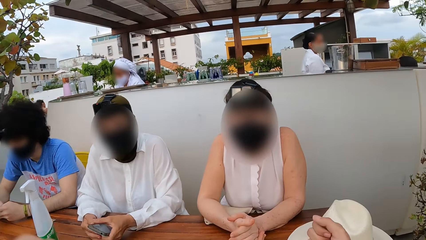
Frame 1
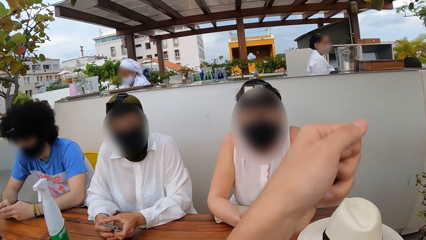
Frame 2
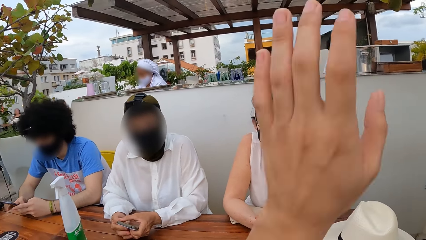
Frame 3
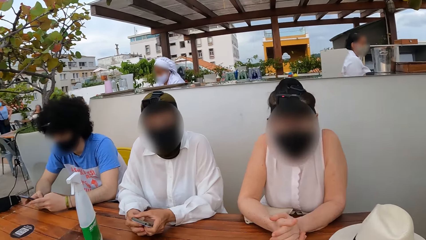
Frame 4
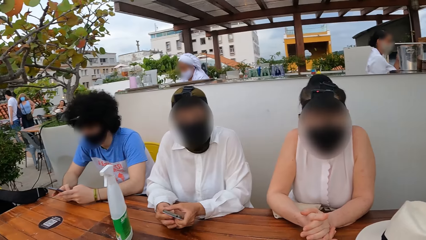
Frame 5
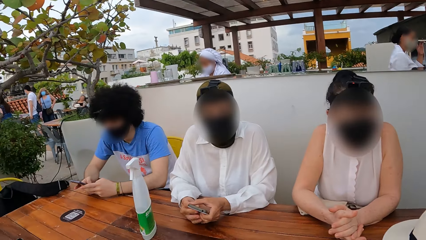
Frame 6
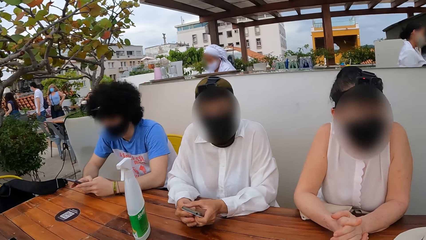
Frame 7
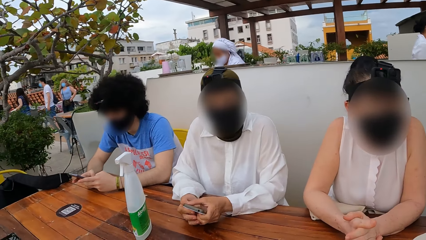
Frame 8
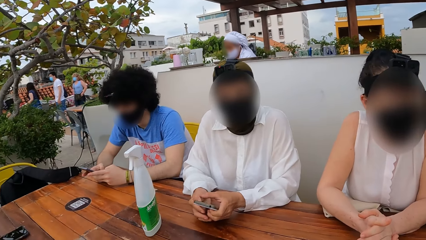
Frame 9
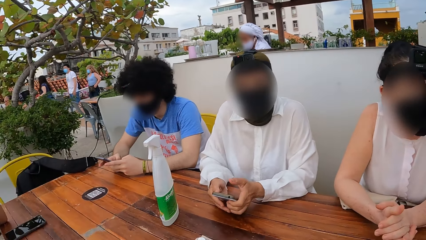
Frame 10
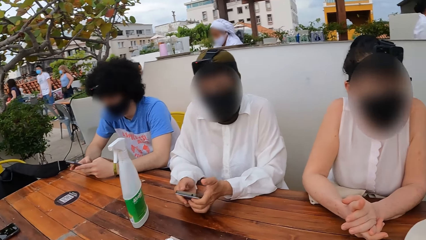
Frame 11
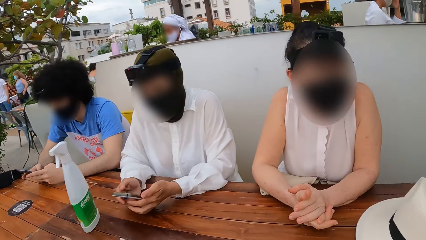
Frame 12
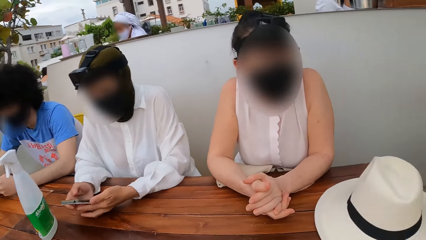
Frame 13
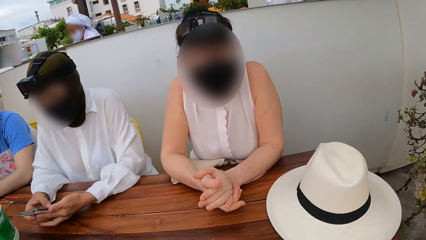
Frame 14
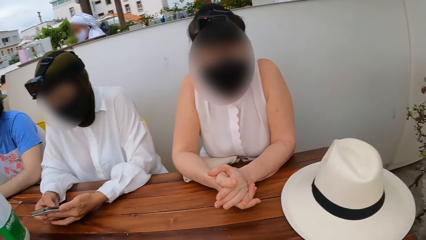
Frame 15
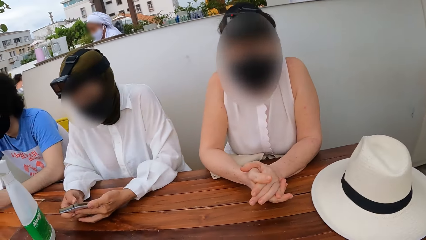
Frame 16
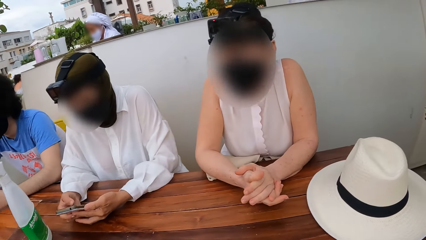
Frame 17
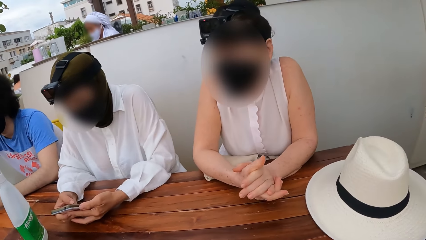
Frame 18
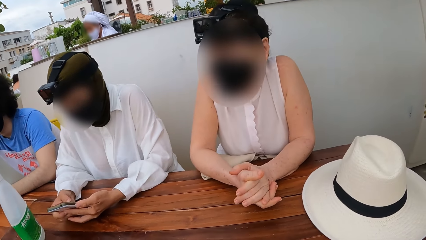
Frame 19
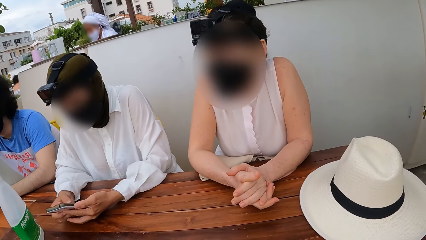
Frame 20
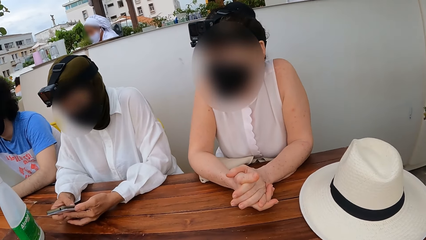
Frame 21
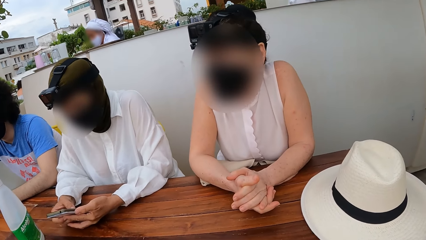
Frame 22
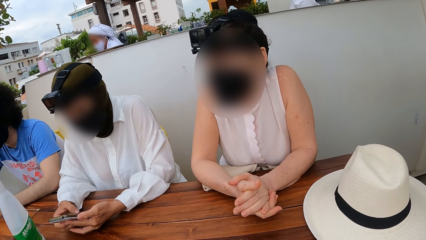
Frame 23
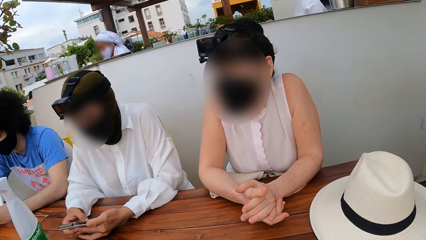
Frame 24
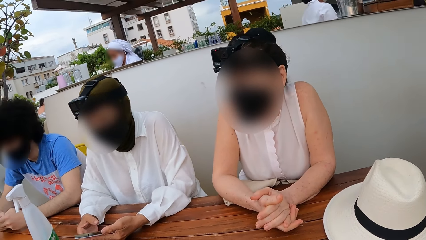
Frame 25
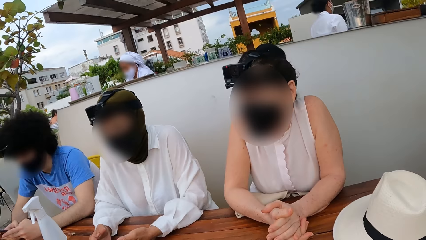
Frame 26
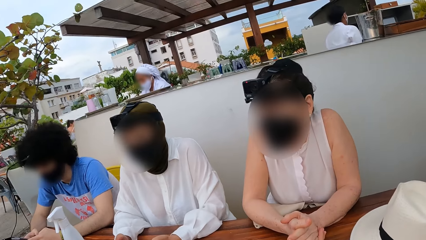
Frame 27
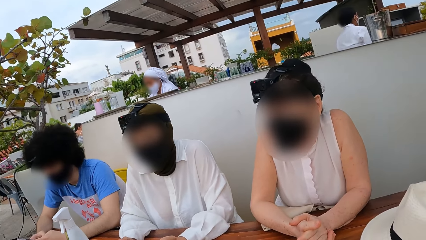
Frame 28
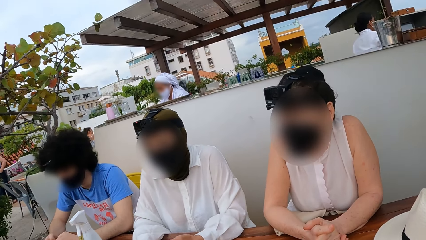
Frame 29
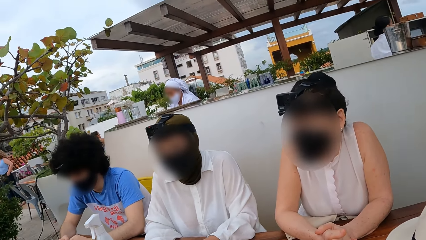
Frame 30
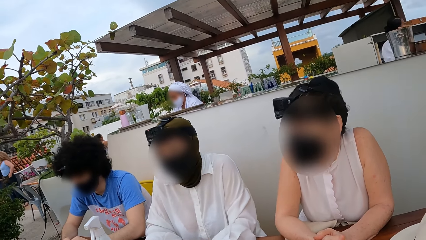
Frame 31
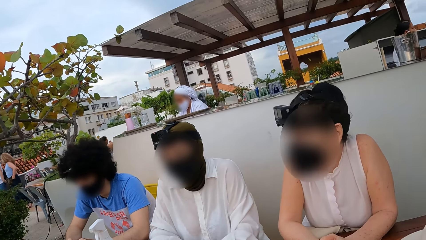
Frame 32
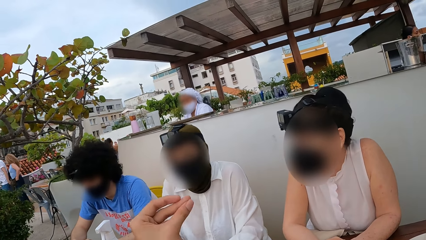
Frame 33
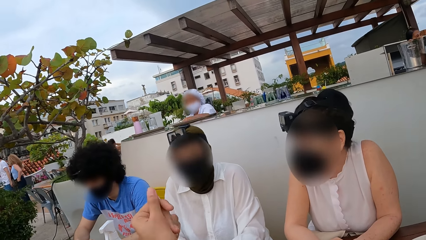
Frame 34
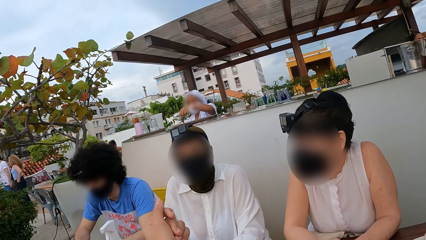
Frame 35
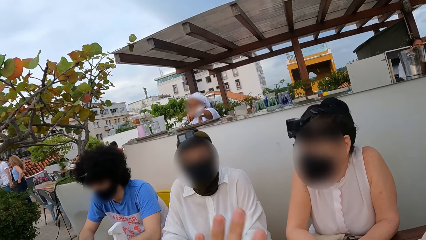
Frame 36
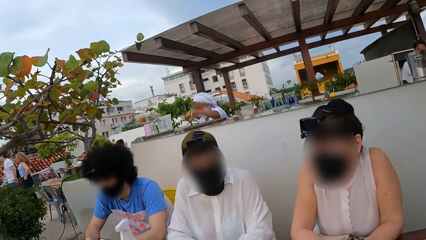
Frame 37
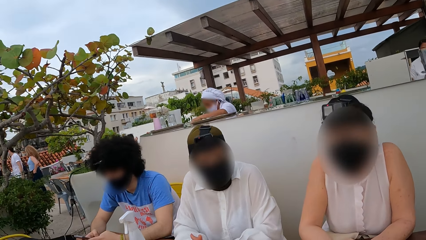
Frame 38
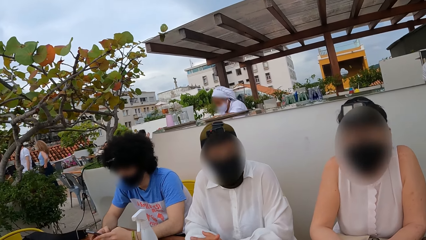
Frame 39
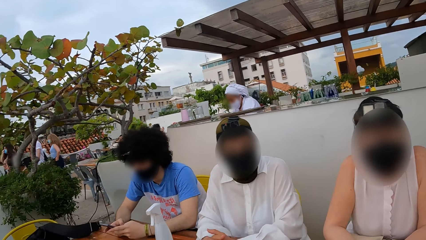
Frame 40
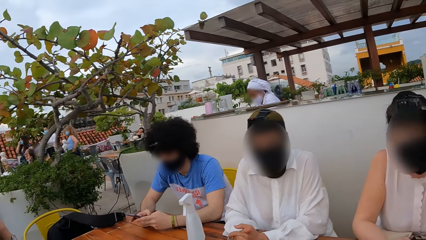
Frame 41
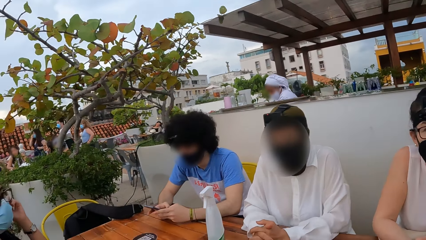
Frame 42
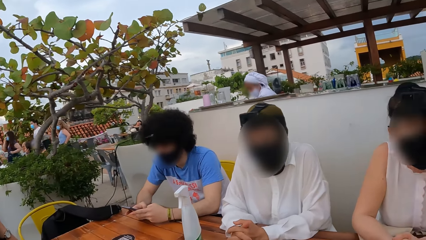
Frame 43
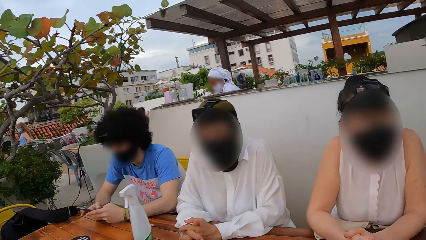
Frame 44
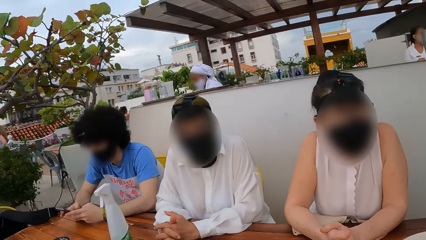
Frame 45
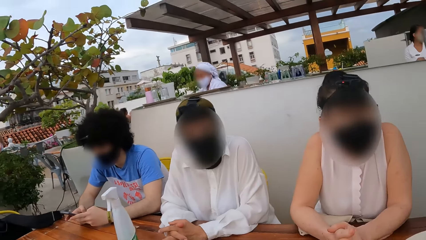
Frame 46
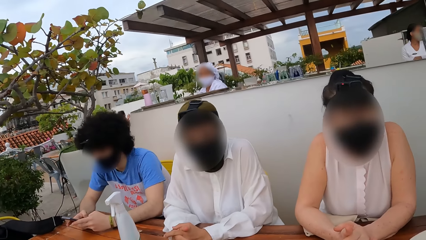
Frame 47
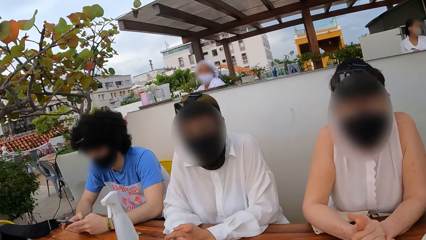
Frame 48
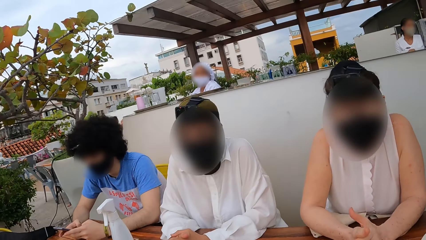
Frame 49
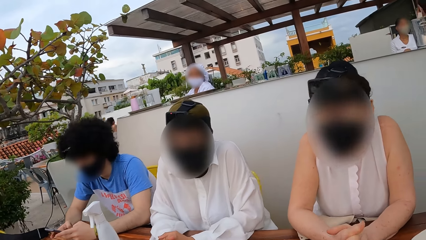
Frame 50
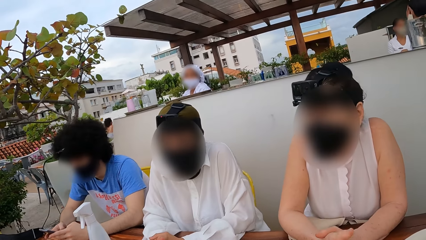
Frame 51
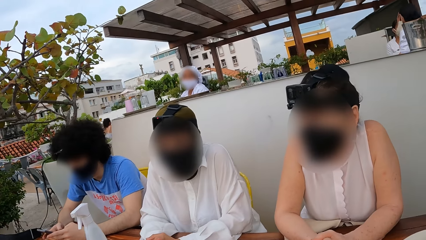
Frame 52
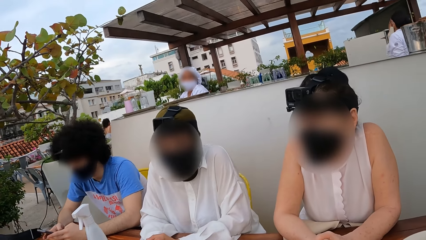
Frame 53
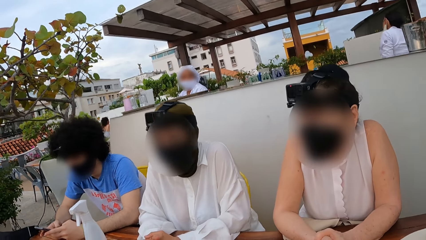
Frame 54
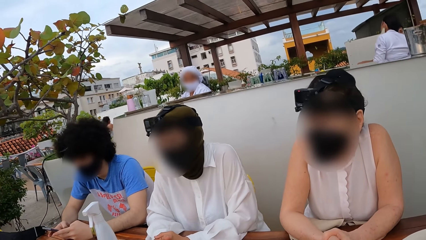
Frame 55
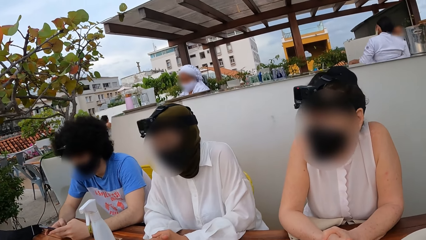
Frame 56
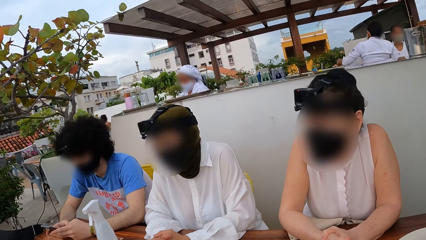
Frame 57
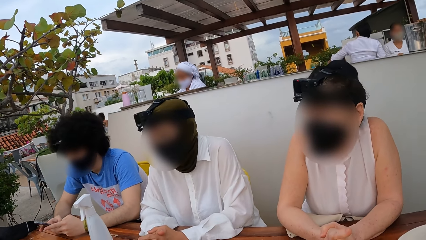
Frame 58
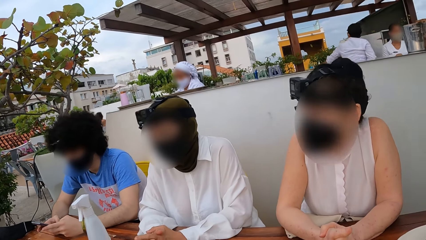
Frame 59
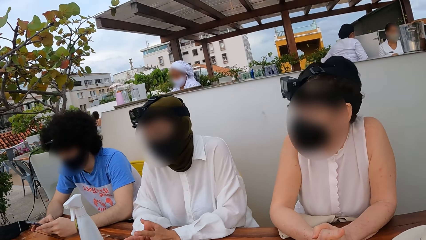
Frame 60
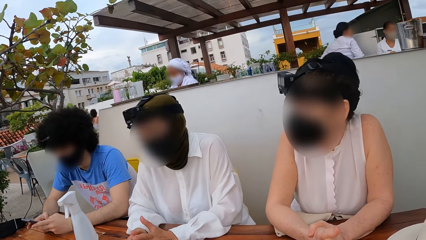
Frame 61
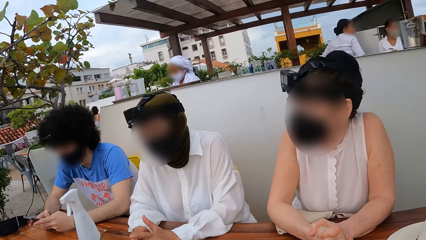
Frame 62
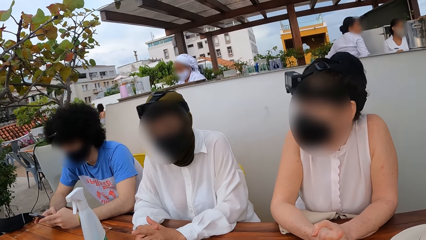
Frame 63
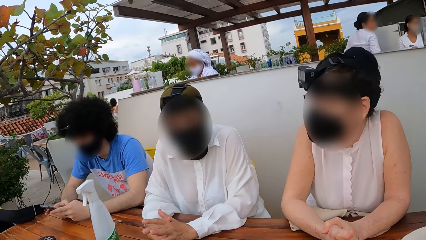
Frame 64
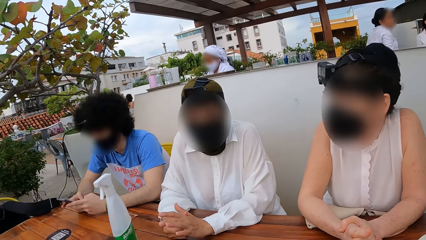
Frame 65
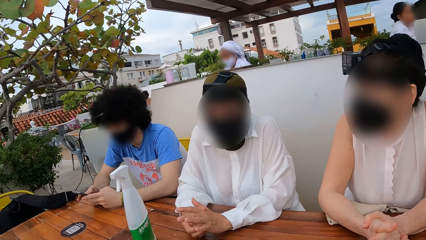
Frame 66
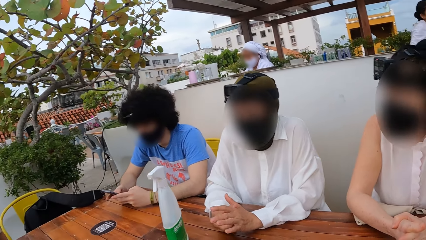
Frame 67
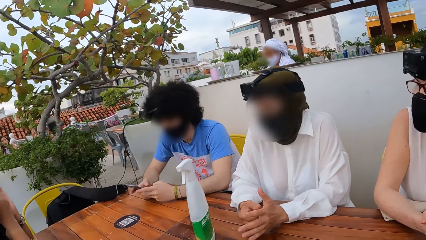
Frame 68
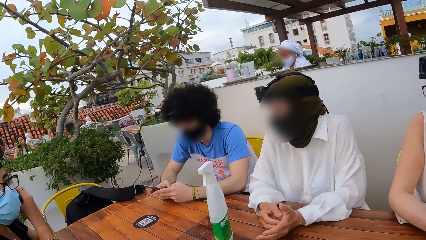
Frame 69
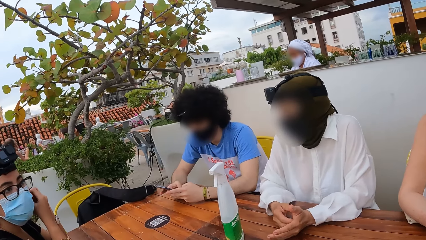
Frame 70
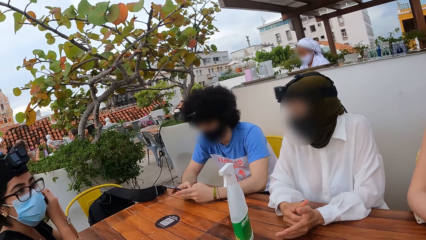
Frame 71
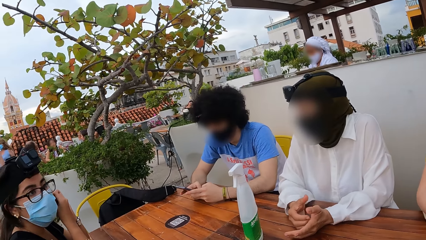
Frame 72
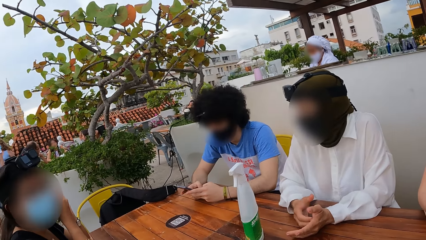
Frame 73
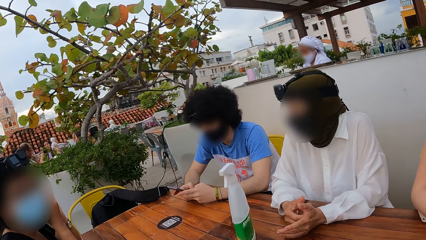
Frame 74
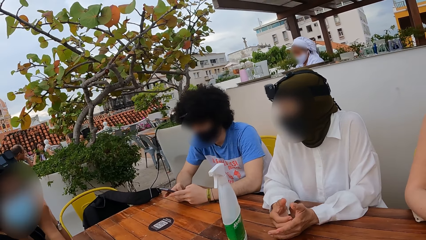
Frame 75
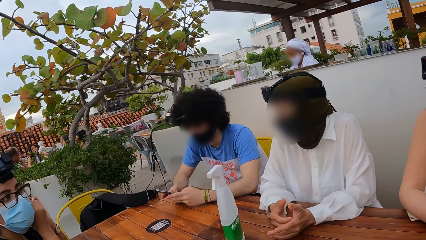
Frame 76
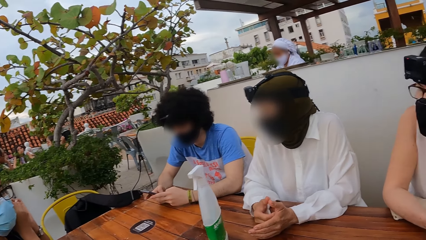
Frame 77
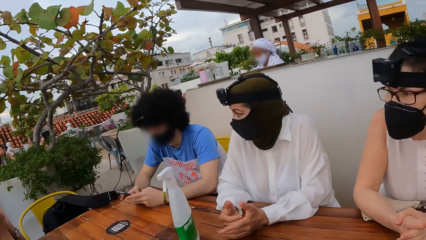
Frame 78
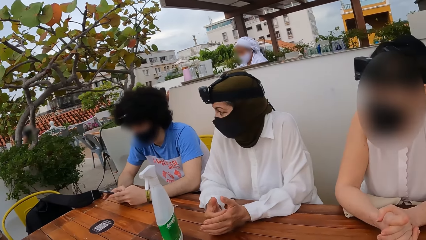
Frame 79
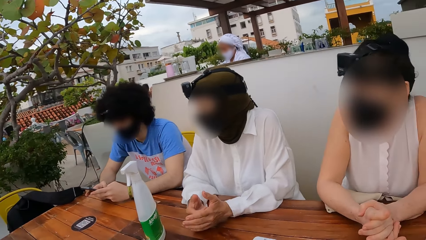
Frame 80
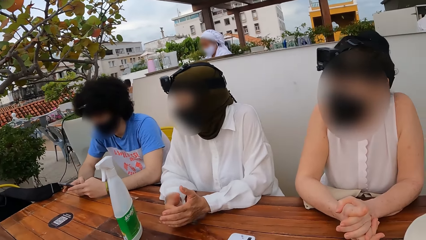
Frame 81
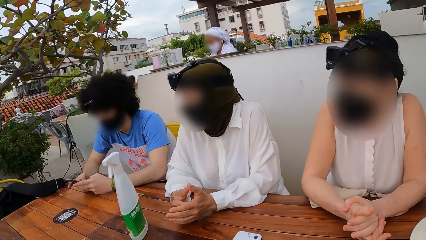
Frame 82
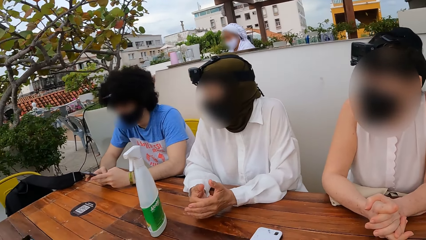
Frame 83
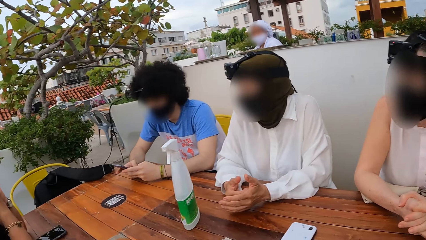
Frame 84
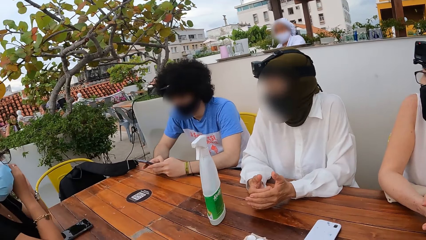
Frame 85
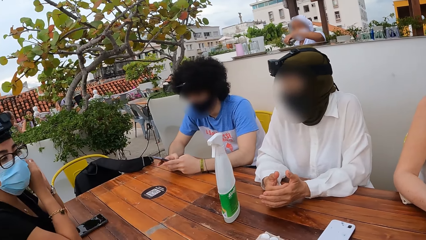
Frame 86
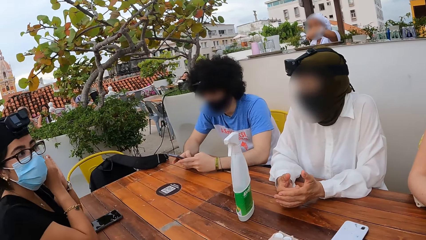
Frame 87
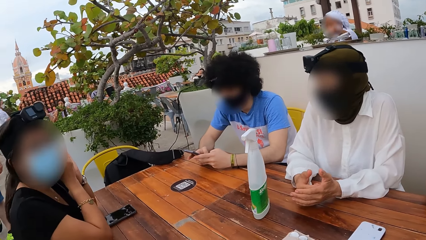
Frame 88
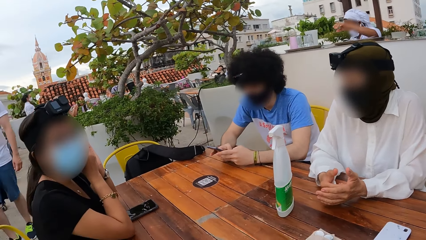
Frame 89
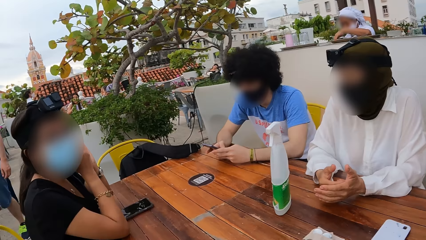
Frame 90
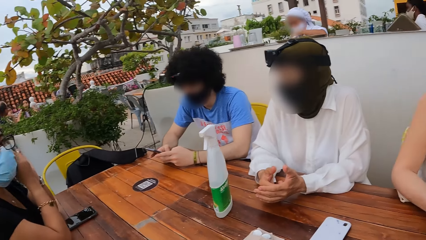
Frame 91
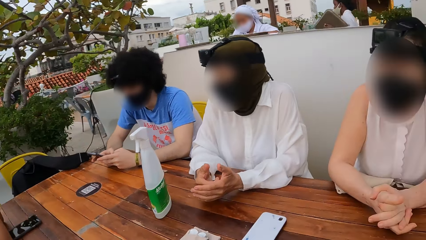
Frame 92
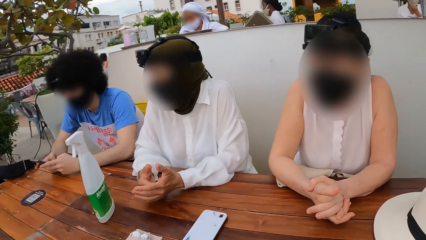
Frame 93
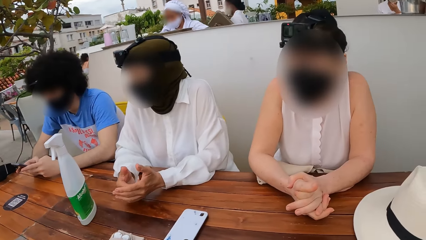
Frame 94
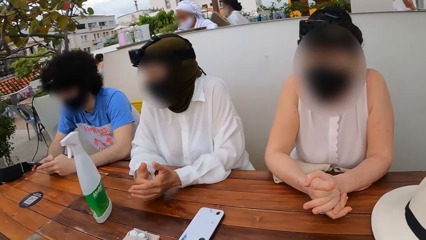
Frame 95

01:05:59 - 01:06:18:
The camera wearer looks at a person, another person and a third person. The second person operates the phone in his hands. The camera wearer moves his hand. He looks at the three persons. He looks around.
